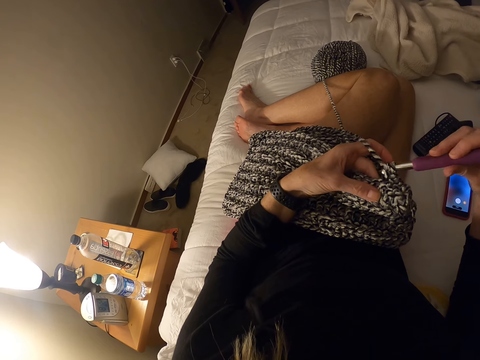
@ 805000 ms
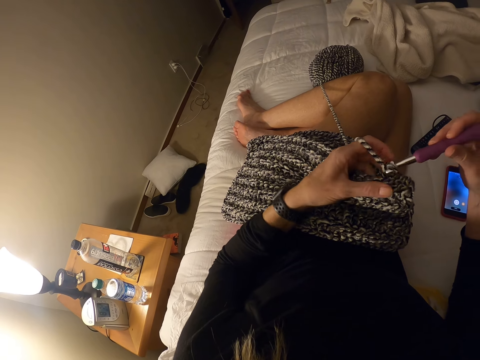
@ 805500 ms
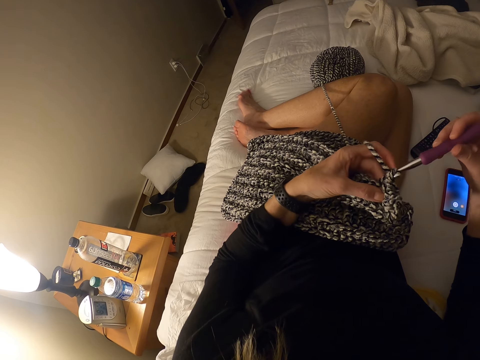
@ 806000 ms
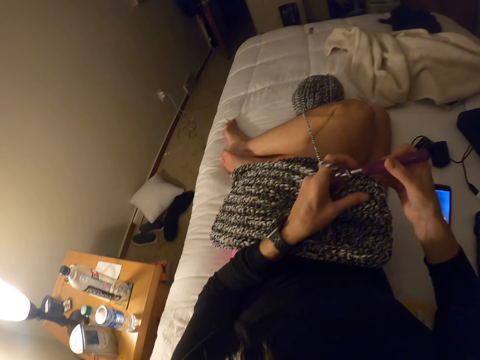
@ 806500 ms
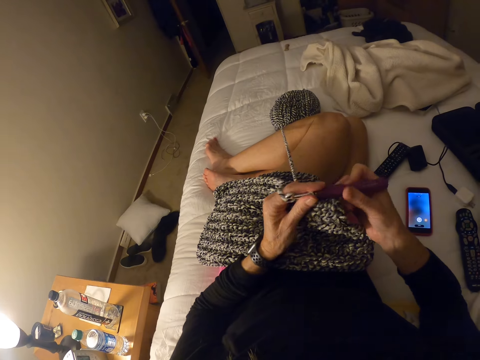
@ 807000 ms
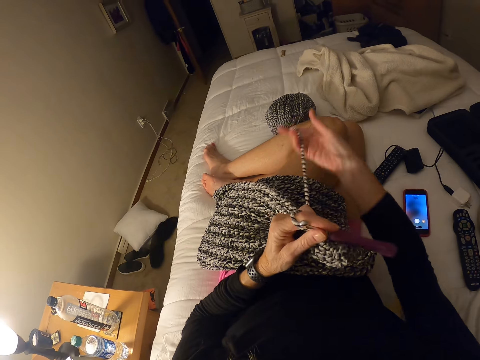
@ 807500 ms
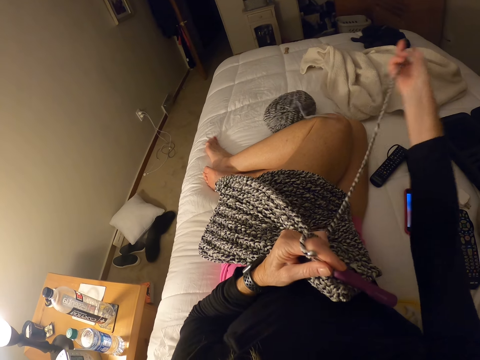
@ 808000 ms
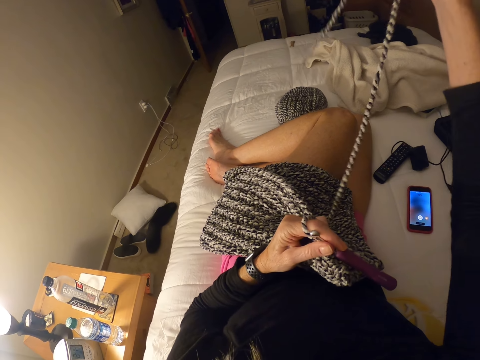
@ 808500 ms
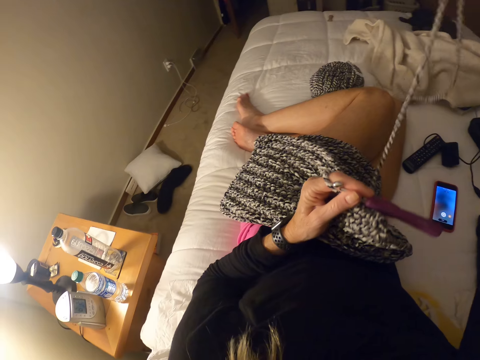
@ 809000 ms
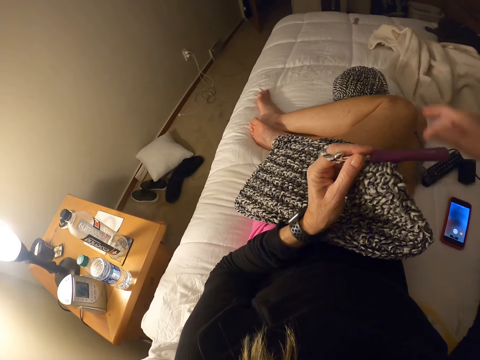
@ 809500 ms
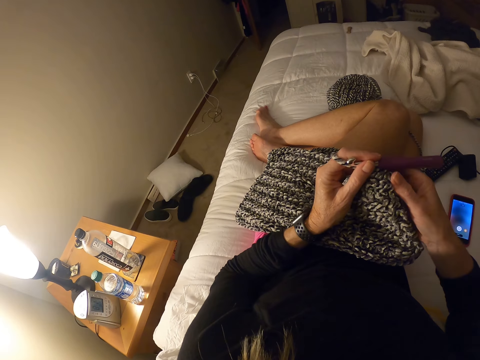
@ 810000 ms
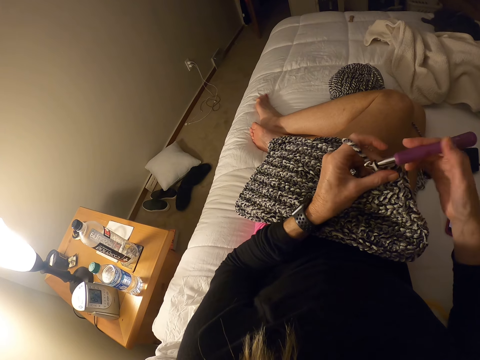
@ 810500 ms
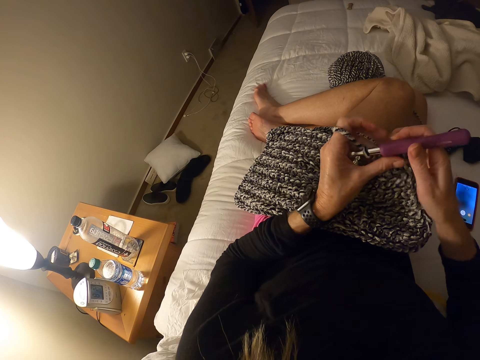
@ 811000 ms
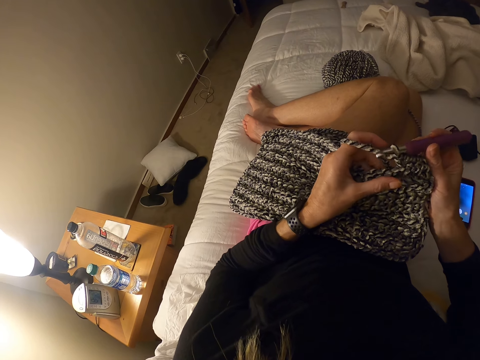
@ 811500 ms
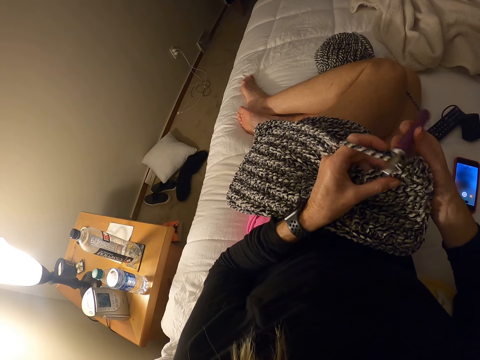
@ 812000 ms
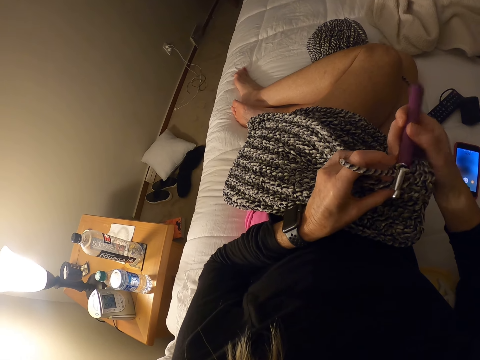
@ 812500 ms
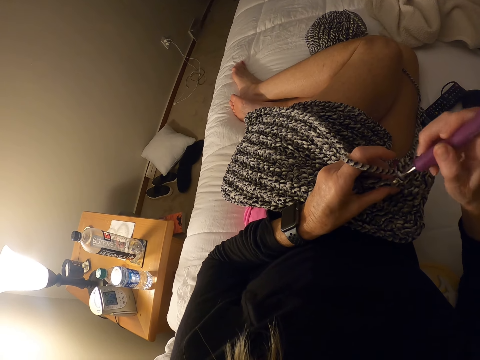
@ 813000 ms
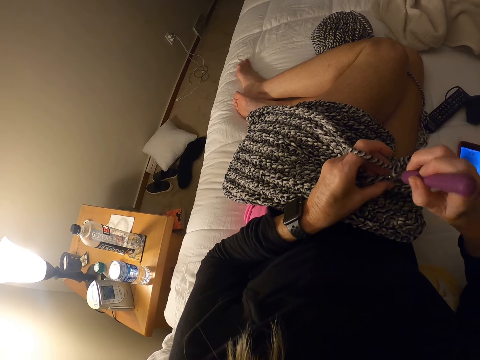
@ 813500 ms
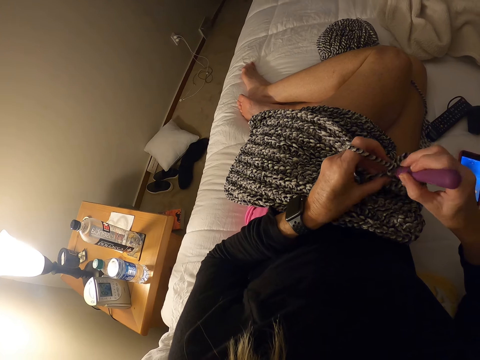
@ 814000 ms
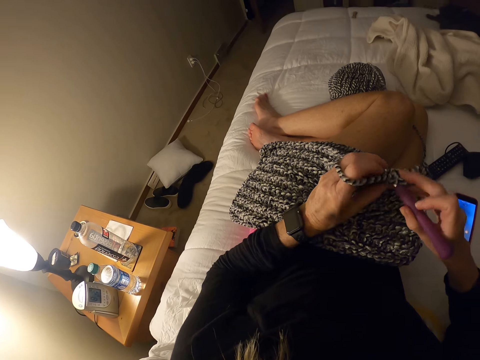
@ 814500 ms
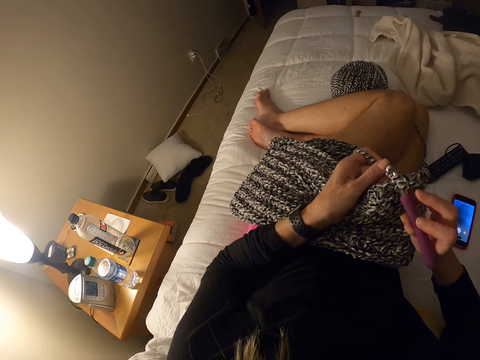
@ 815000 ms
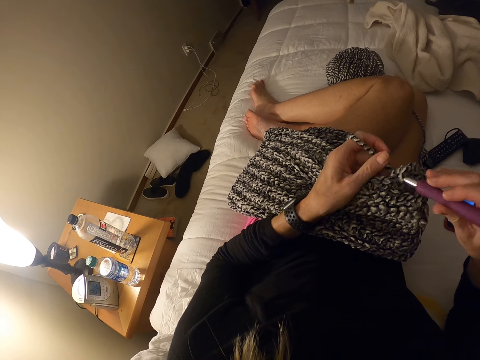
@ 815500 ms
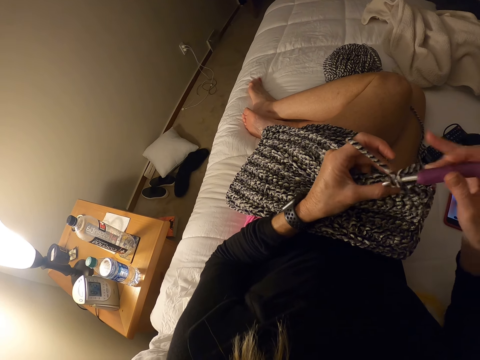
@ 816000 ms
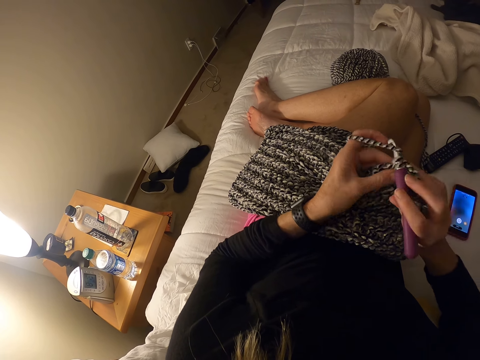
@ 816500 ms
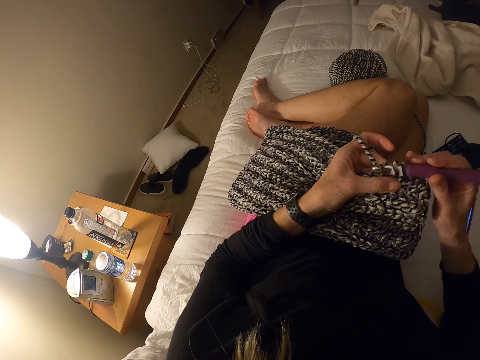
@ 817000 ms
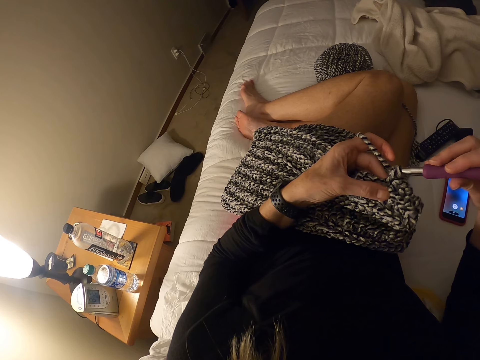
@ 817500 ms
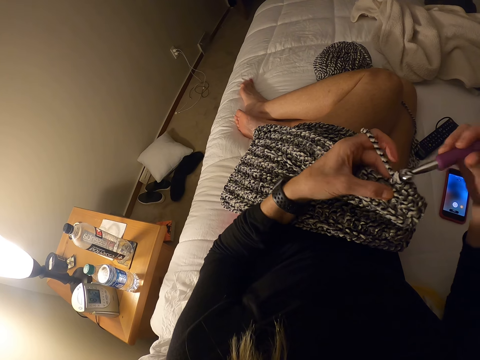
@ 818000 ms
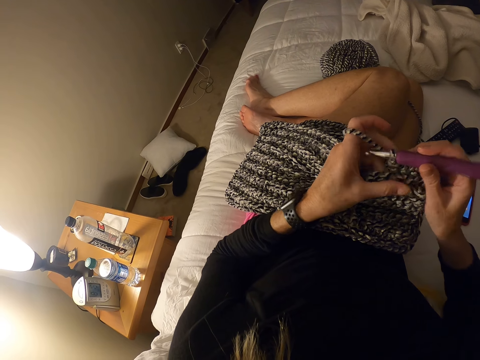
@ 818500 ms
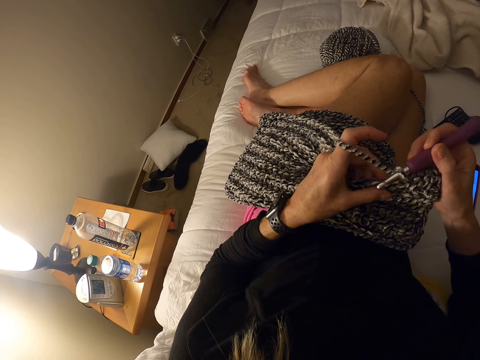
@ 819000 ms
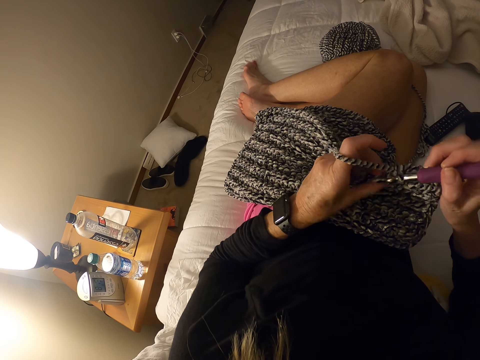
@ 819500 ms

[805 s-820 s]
The camera wearer pulls the yarn from the skein of yarn. They hold the crochet needle. They crochet yarn with the crochet hook.

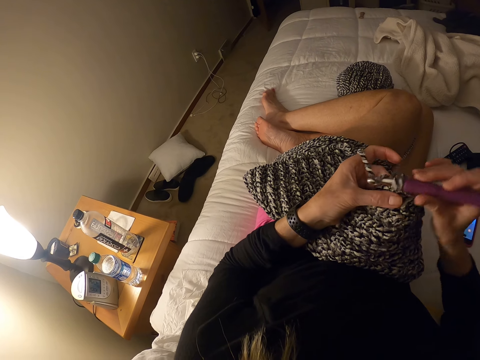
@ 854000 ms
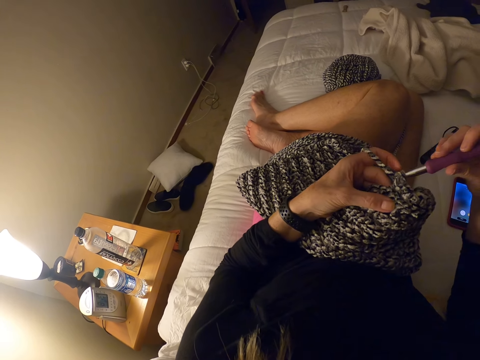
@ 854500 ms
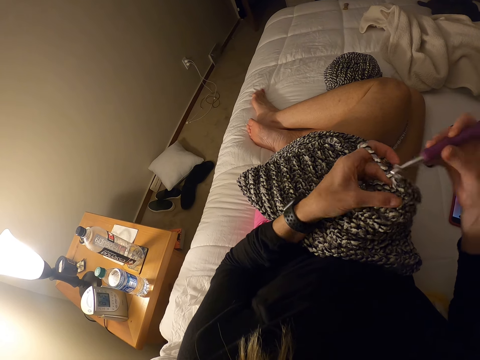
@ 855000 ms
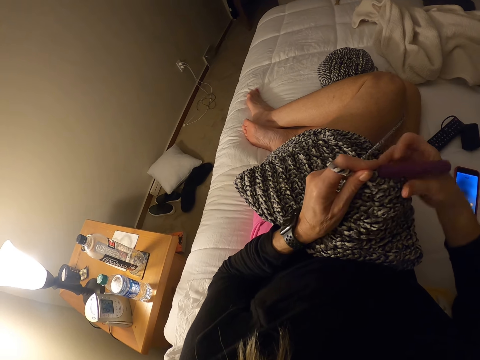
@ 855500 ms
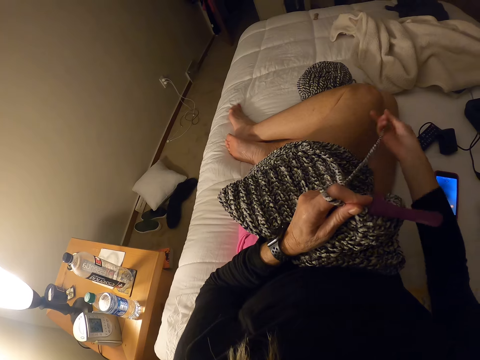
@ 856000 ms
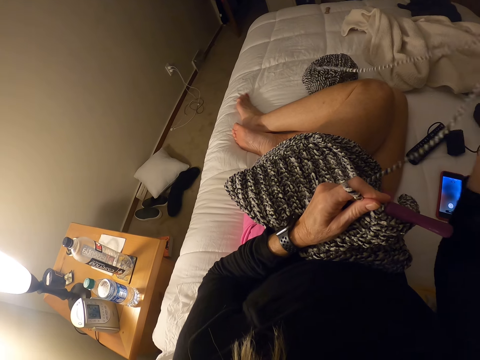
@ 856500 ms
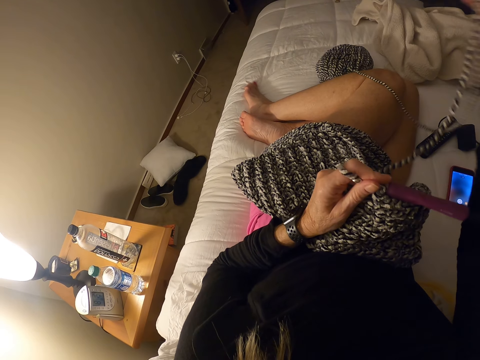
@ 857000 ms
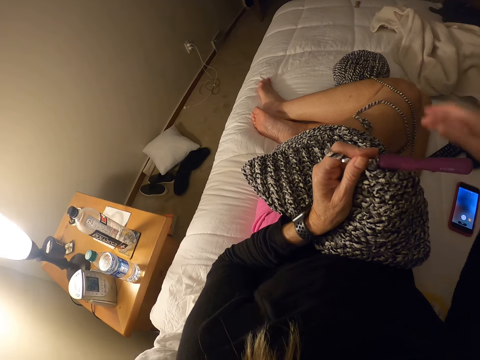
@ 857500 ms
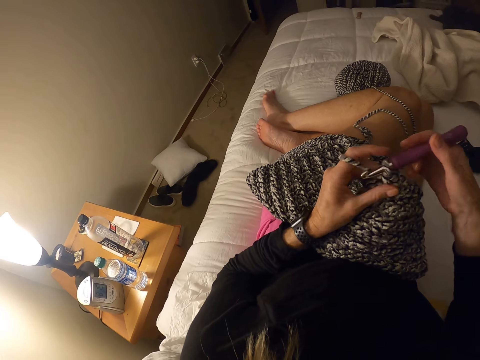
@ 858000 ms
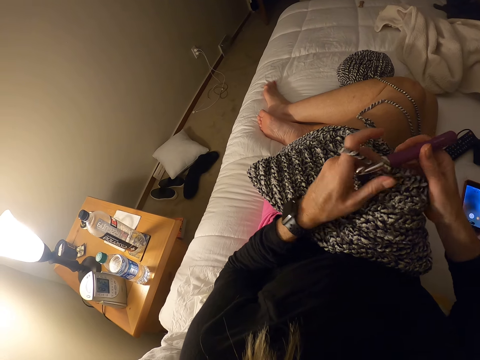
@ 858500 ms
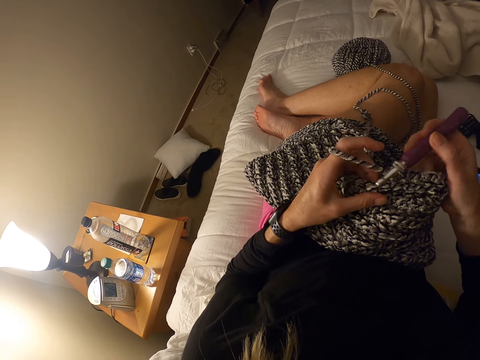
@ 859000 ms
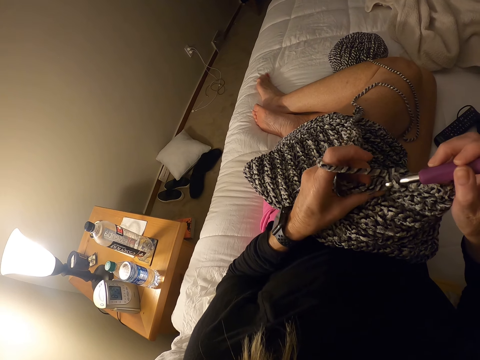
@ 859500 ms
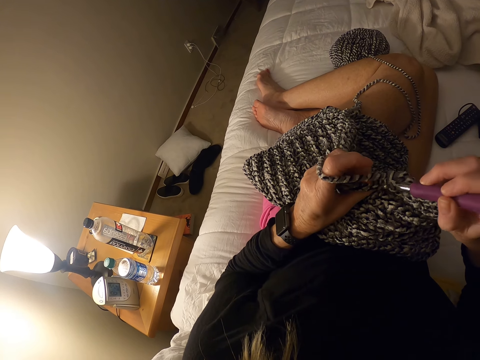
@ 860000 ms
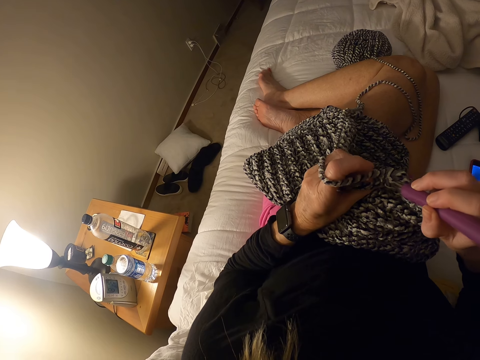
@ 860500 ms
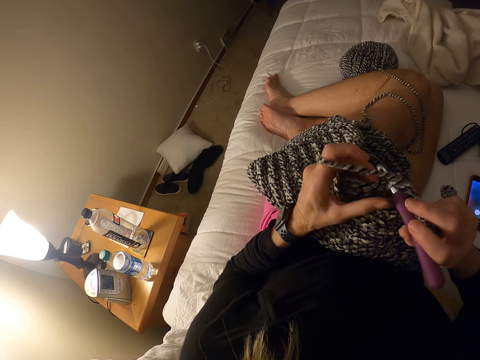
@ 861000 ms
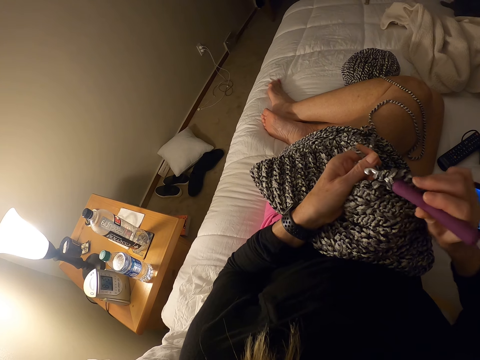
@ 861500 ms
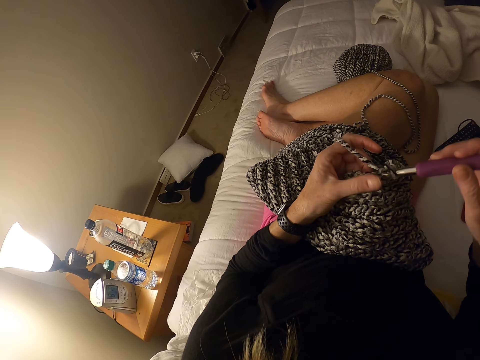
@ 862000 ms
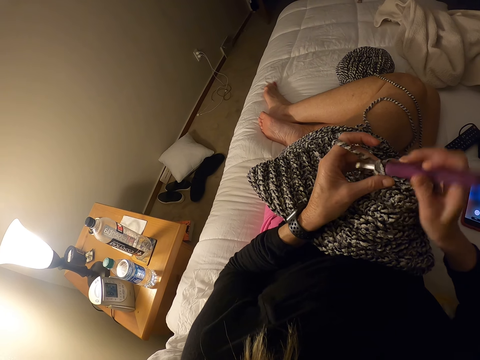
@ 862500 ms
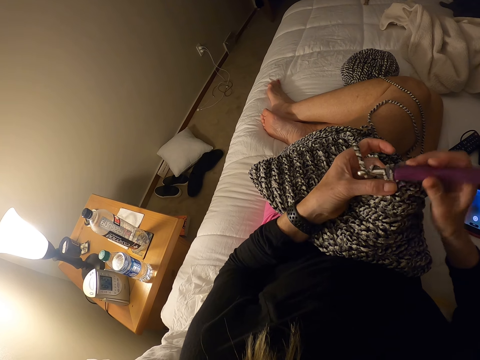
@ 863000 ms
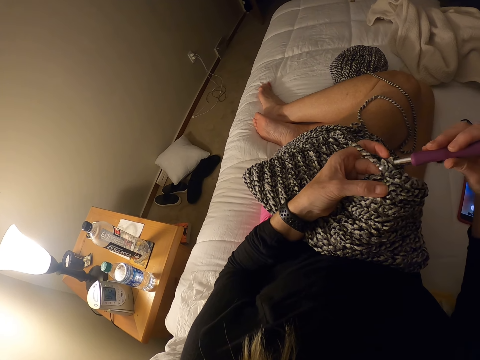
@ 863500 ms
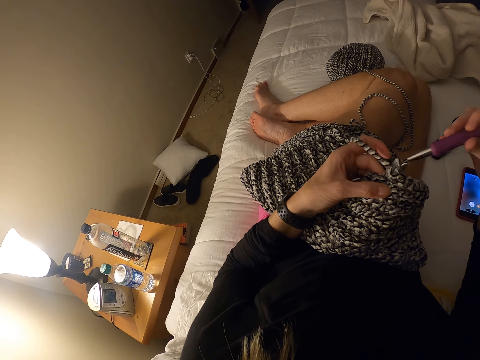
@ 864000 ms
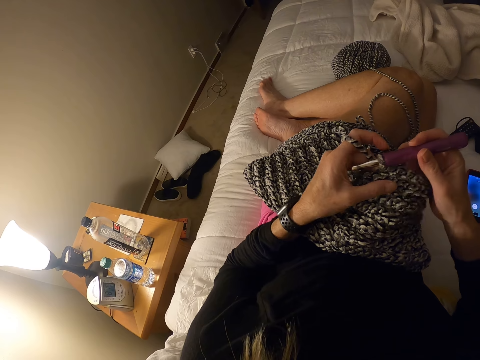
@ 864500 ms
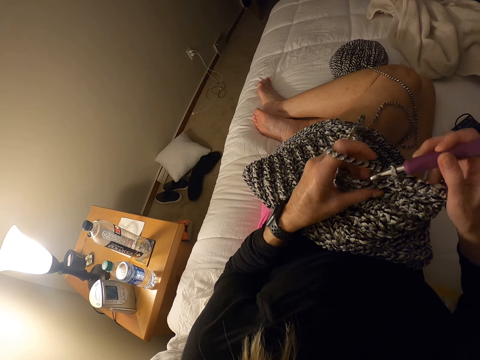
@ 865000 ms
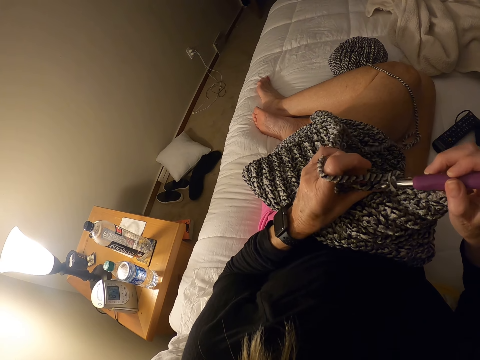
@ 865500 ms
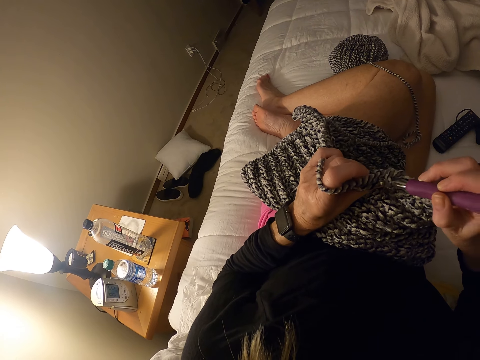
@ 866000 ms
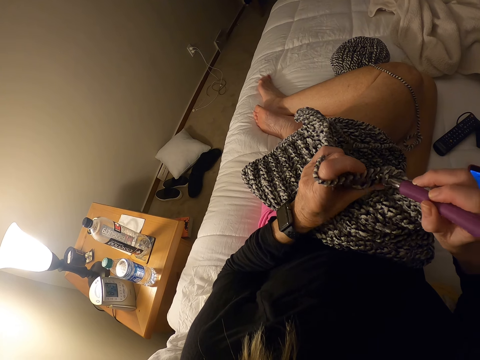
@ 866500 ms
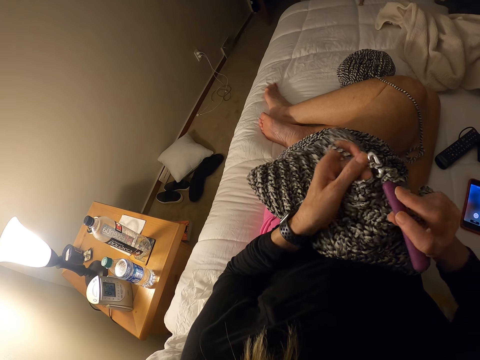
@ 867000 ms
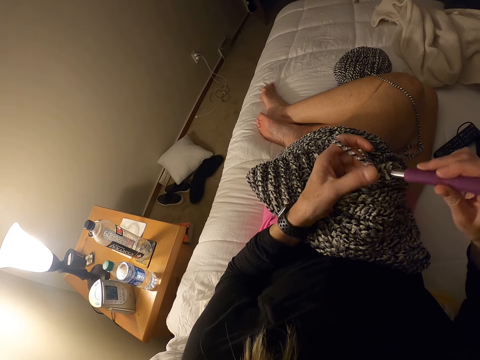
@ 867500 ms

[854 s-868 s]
The camera wearer pulls the yarn or knitting thread from a skein of yarn on the bed. They release the knitting thread on the bed. They knit the garment with a crochet hook.
